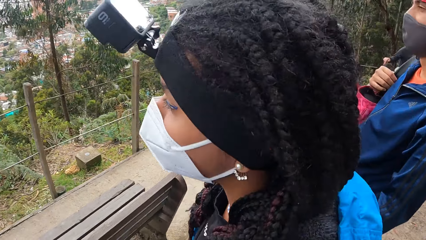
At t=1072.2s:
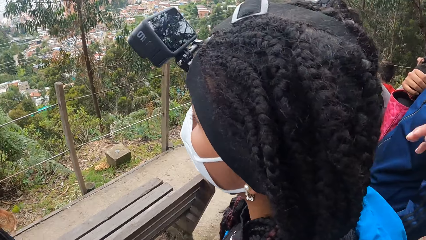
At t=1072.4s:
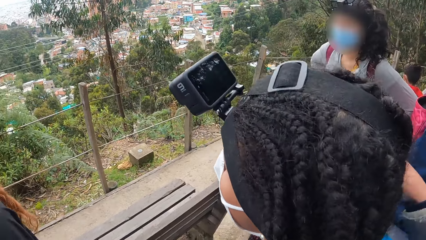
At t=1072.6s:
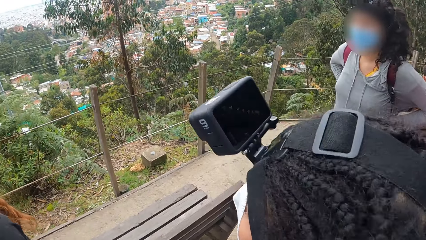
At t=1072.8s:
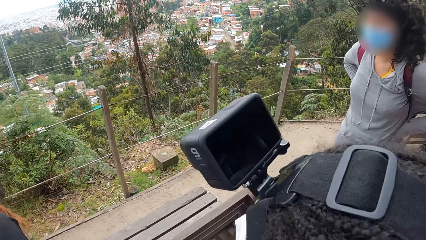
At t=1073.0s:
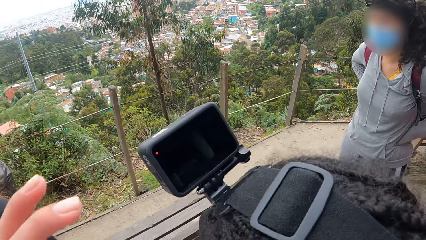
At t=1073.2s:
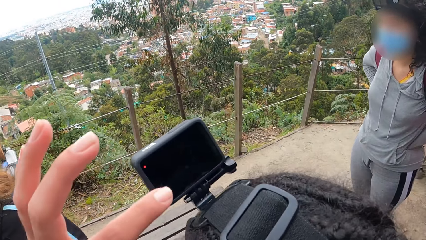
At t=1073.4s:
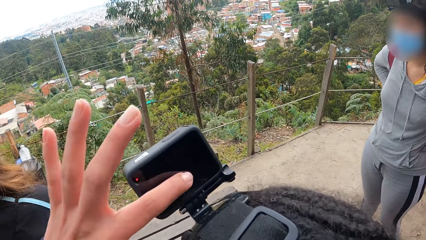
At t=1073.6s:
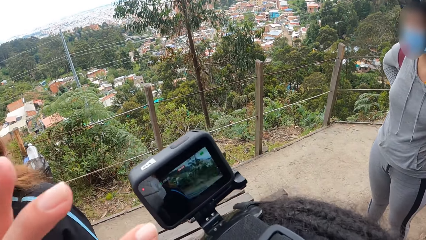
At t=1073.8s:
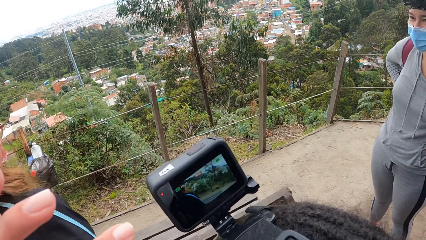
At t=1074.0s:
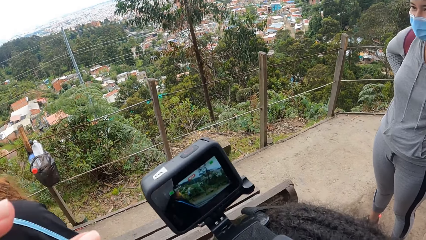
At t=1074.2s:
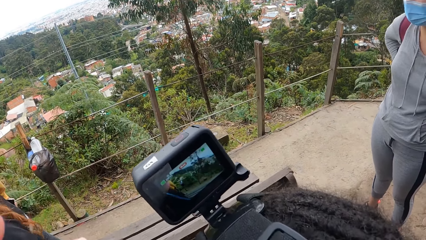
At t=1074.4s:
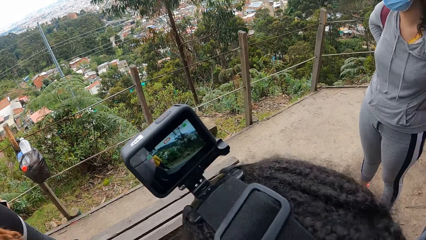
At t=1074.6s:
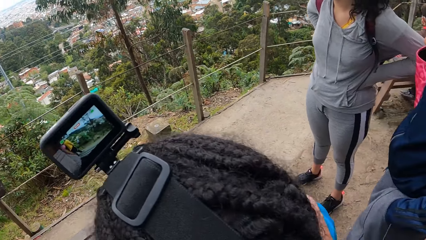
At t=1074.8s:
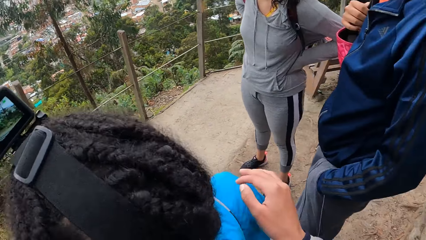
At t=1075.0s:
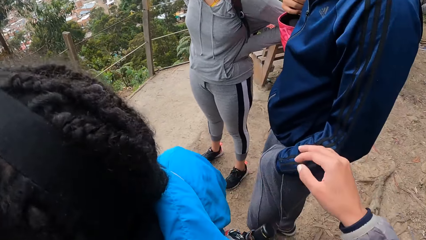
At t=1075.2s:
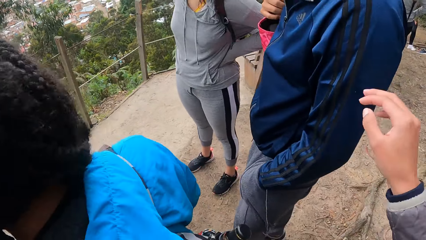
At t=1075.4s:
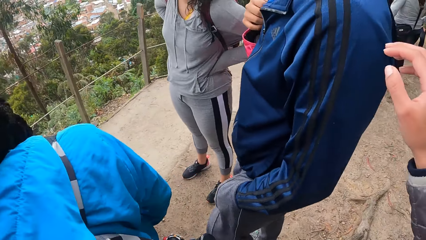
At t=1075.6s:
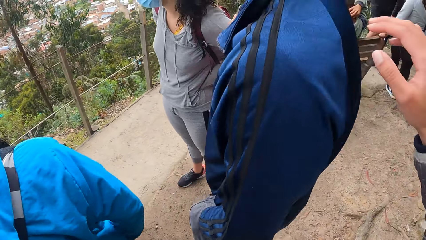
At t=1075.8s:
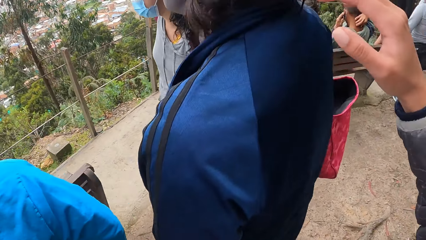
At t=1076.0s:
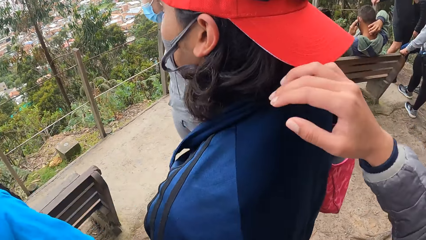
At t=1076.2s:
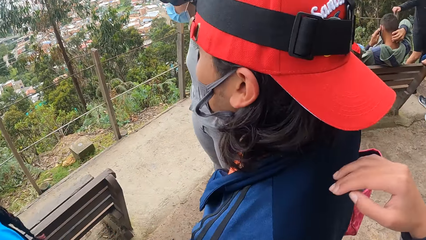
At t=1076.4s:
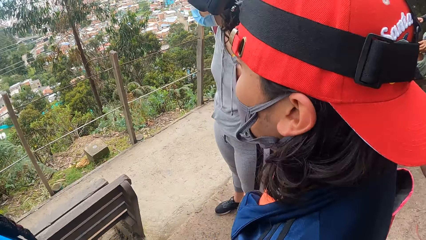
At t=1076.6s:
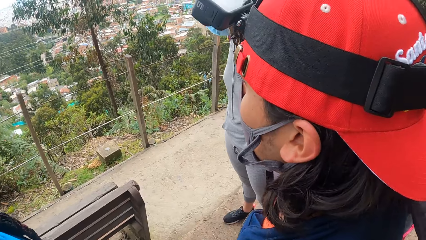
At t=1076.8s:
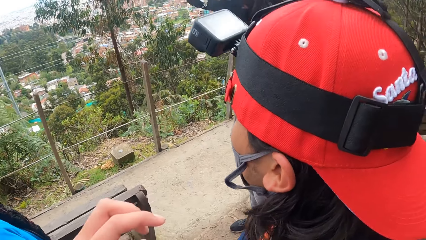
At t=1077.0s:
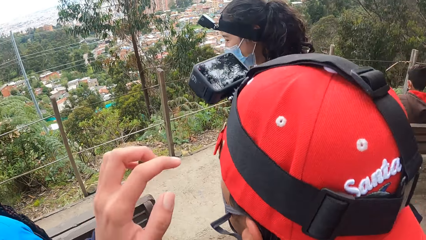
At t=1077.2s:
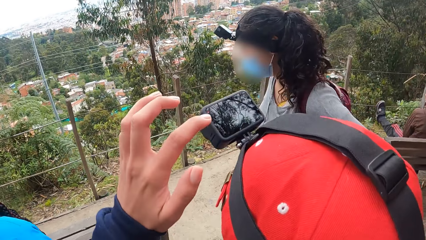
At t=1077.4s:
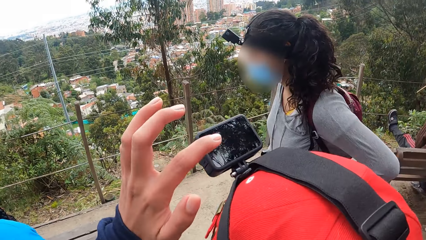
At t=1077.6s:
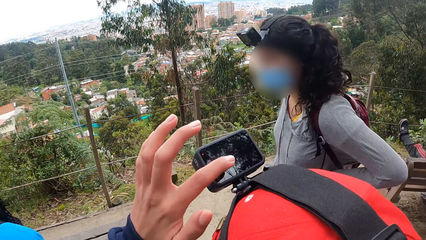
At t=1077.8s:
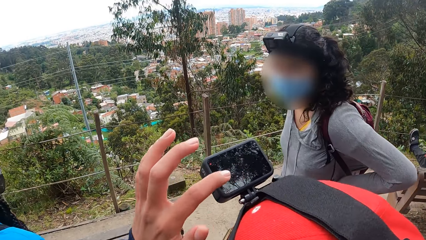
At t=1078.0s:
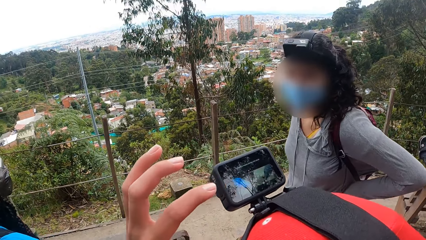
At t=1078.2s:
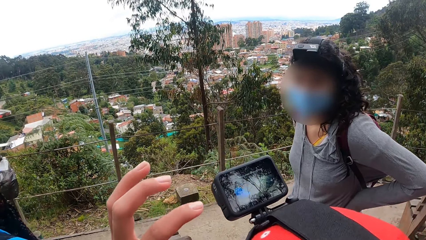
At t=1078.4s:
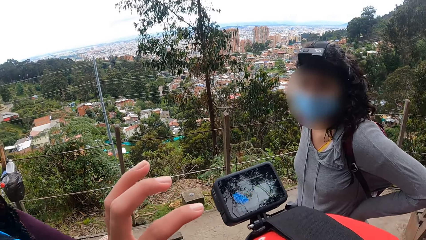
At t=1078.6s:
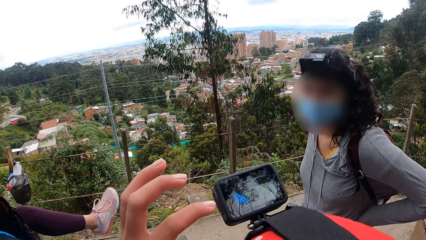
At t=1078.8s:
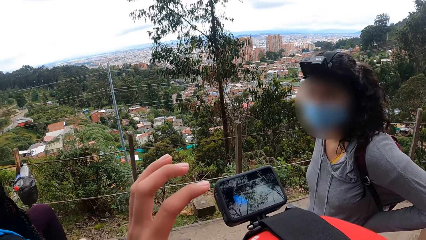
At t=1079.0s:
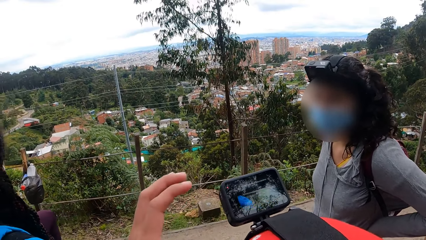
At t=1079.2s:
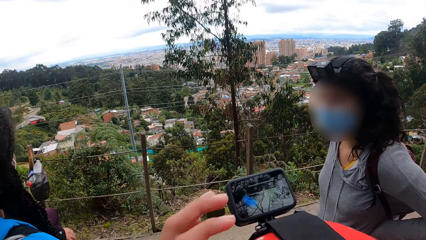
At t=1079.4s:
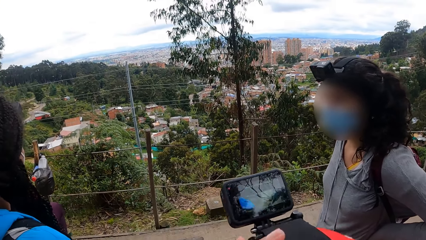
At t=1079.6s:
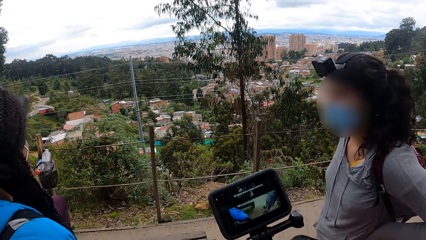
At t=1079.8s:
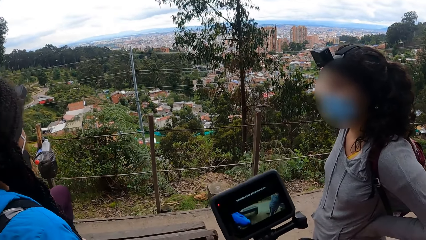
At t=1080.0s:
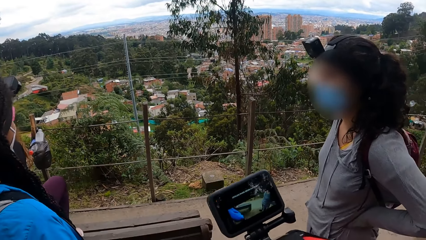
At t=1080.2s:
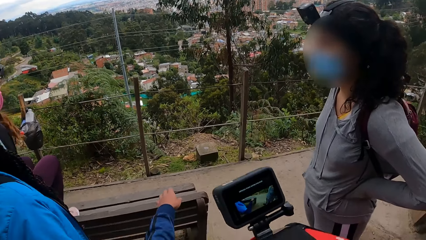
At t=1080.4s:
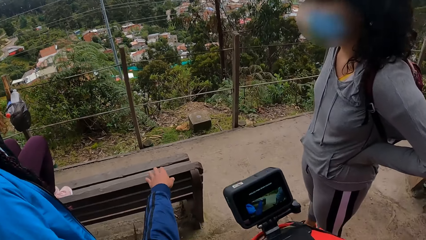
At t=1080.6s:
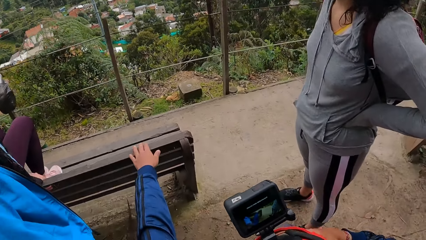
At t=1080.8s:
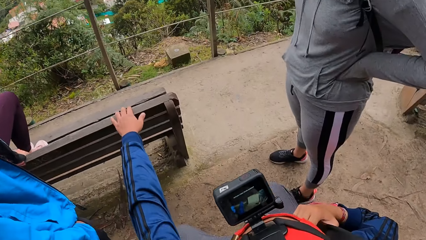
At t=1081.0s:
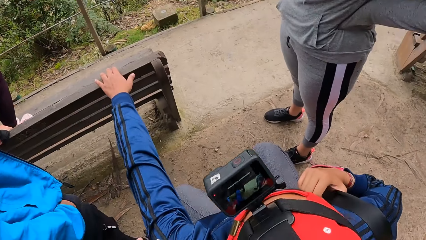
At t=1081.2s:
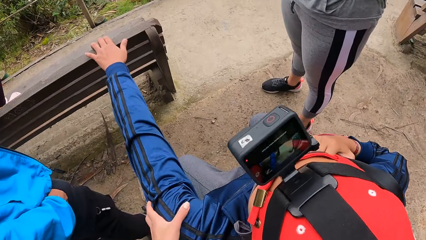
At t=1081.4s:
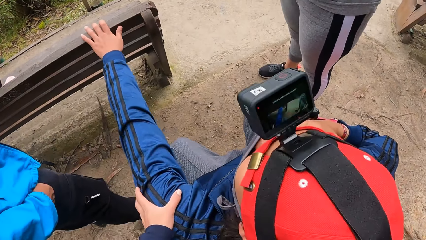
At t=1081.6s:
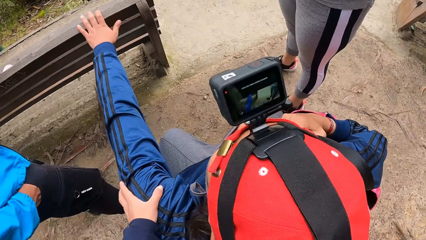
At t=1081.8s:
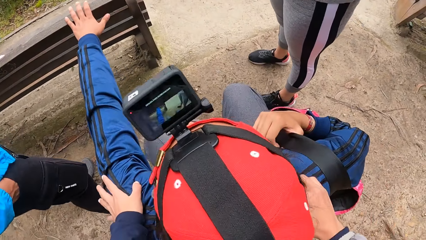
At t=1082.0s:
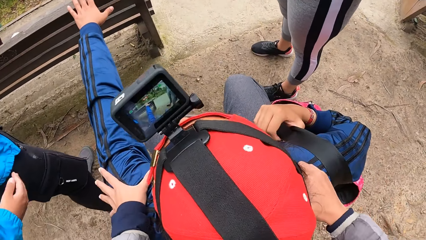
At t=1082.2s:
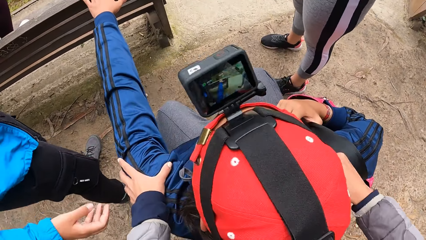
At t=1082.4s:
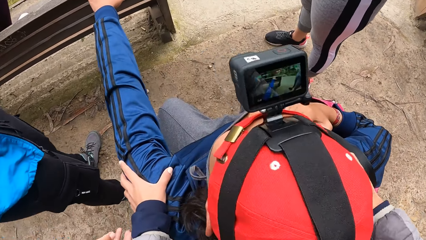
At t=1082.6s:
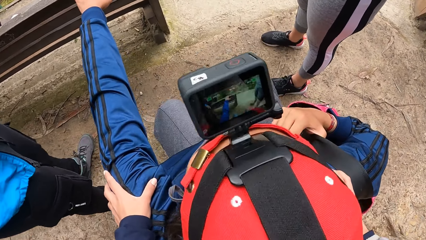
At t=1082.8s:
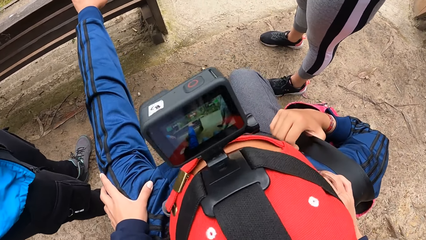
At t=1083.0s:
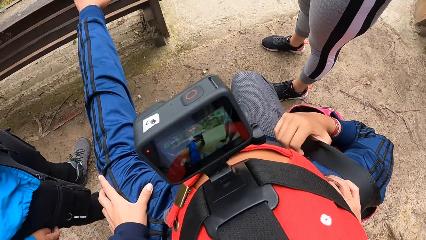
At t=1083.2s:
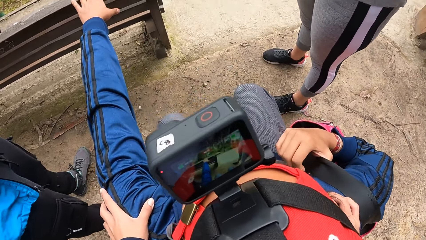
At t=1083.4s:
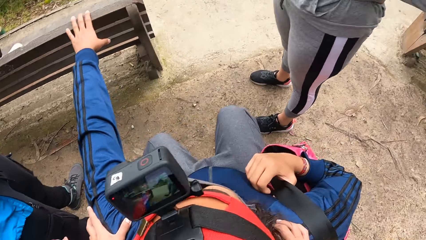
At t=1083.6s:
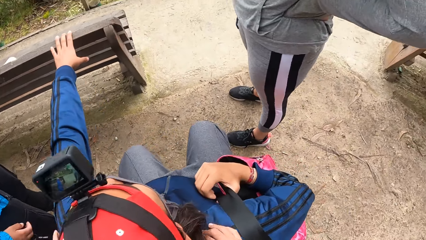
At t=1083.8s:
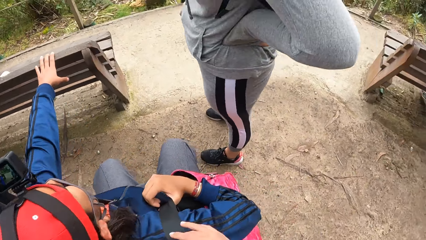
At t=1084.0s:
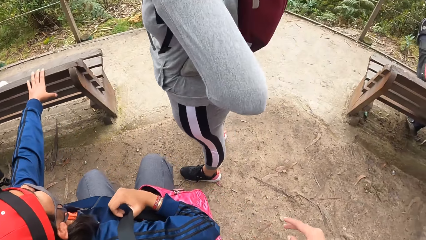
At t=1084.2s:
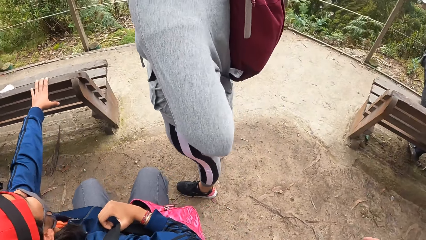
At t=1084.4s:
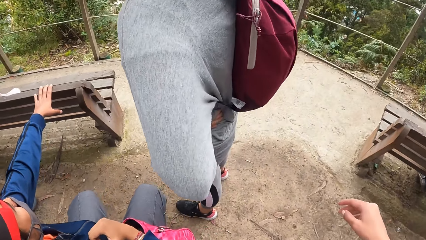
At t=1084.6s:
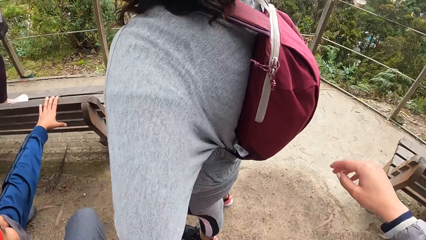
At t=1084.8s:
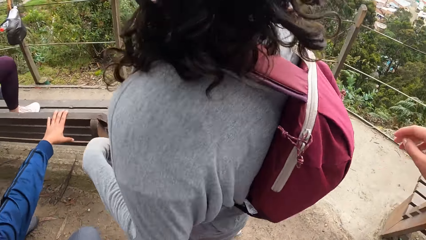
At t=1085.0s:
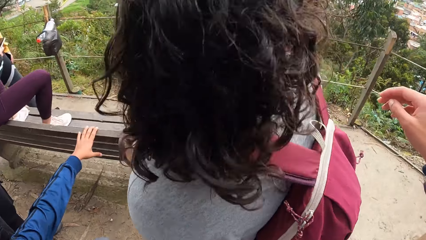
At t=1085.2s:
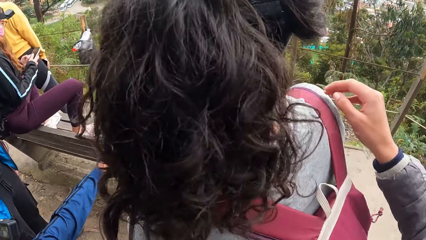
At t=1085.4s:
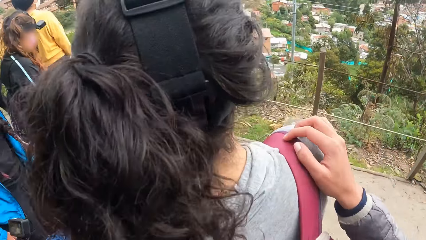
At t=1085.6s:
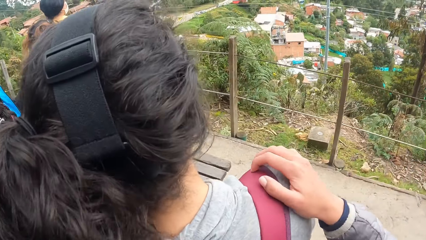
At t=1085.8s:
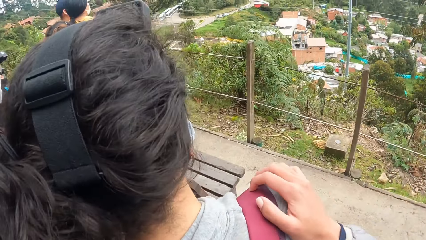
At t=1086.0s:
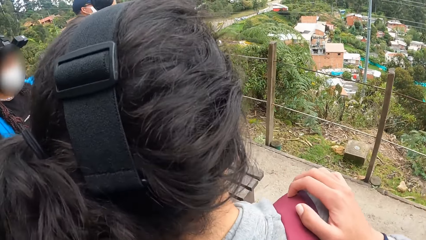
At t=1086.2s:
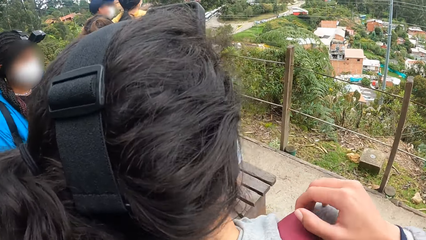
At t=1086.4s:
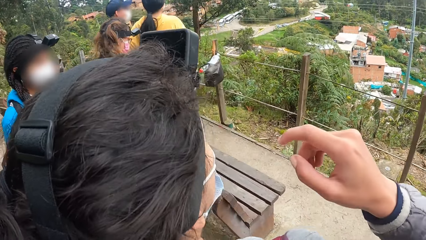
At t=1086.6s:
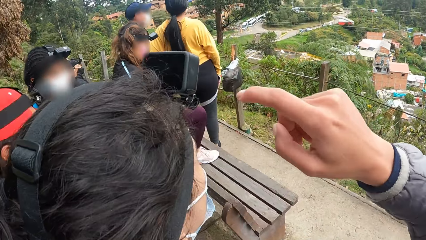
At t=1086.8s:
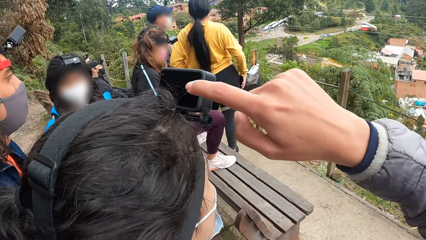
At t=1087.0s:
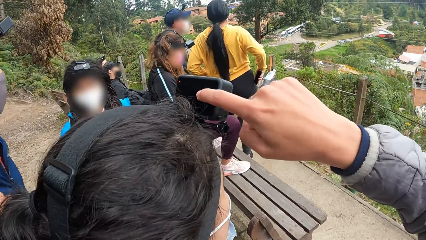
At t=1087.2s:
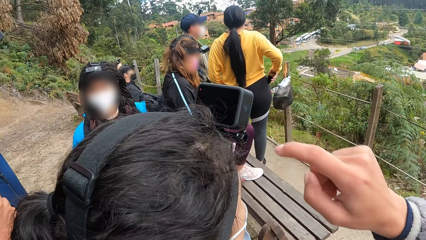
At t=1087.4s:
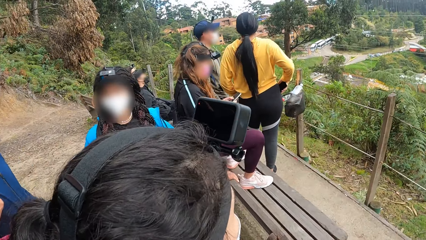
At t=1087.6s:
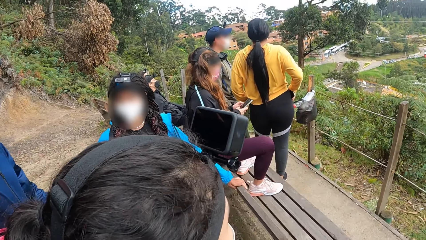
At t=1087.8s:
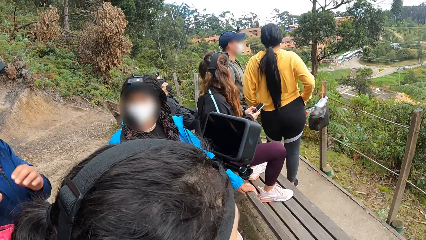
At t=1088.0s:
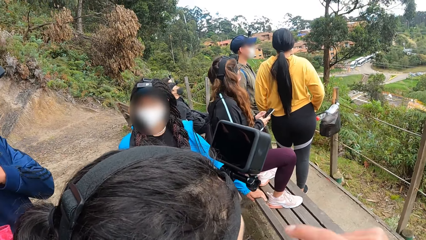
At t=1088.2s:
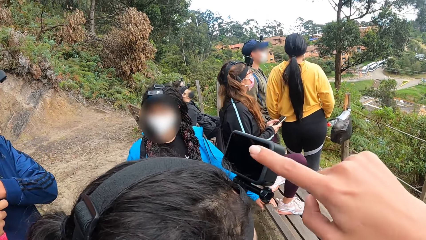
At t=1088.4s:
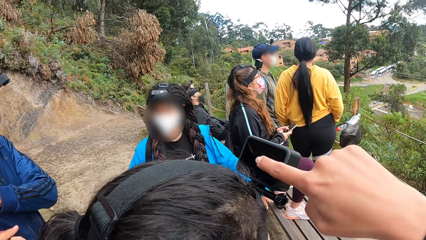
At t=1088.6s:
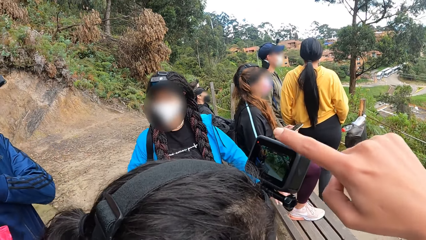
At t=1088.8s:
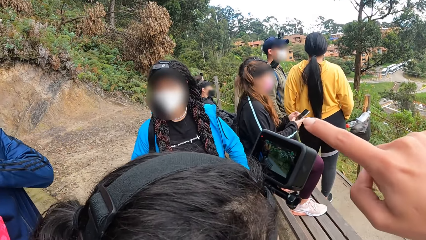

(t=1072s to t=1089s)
The camera wearer places his right hand on the right shoulder of the woman. He operates a camera on the head of the woman with his left hand. He places his right hand on the right shoulder of a man. He operates a camera on the head of the man with his left hand. He places his left hand on the head of the man. The man places his left hand on a seat. The camera wearer places his left hand on the left shoulder of the man. The man sits. The camera wearer walks towards another woman. He places his right hand on the right shoulder of the other woman. He operates the camera on the head of the other woman with his right hand.
